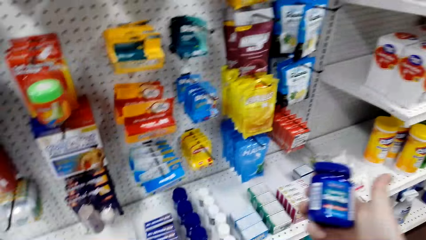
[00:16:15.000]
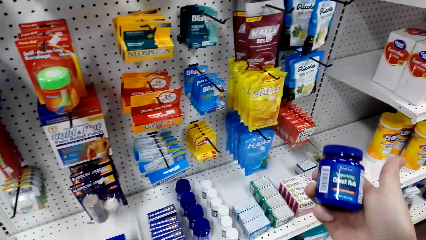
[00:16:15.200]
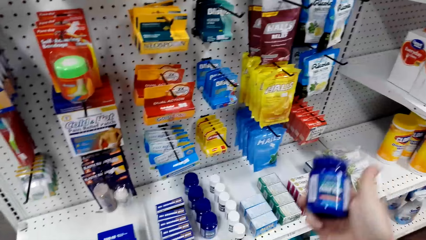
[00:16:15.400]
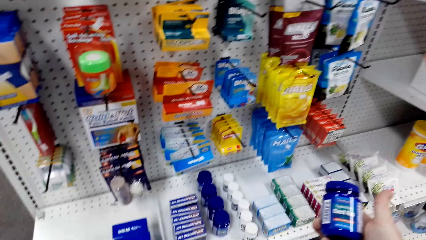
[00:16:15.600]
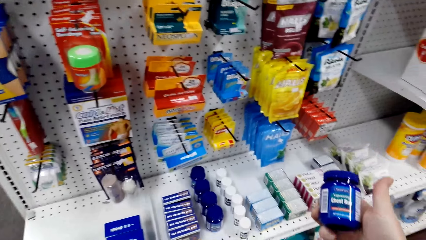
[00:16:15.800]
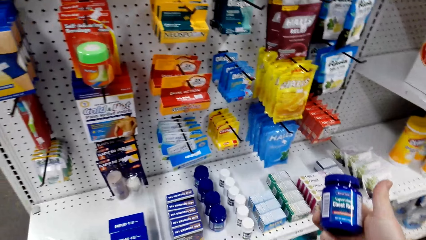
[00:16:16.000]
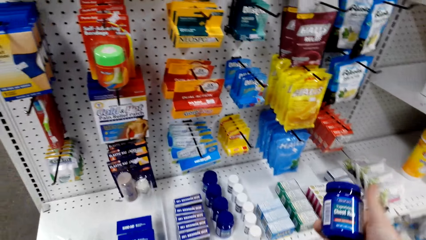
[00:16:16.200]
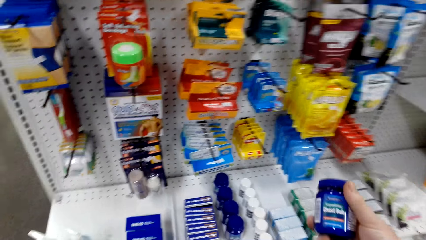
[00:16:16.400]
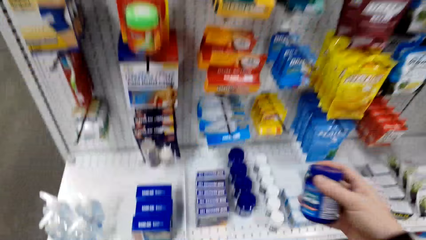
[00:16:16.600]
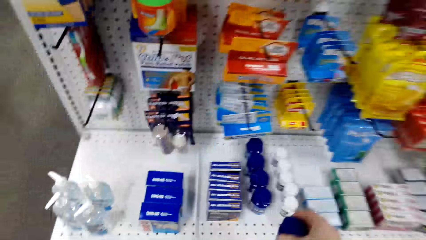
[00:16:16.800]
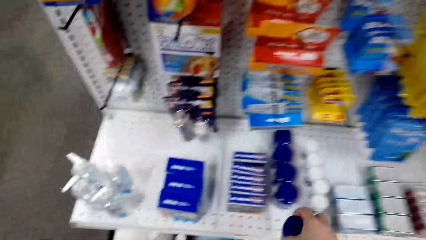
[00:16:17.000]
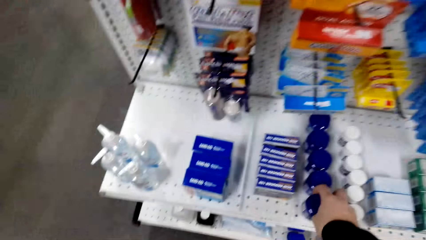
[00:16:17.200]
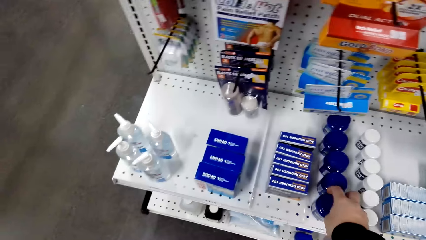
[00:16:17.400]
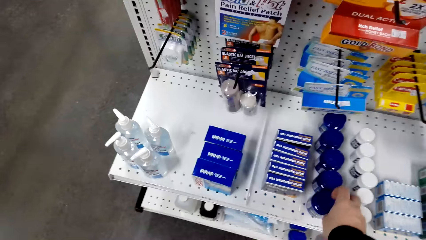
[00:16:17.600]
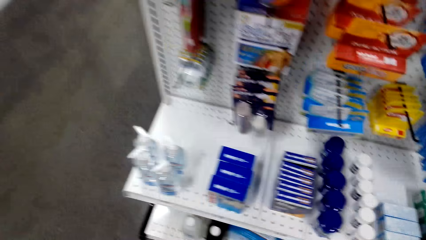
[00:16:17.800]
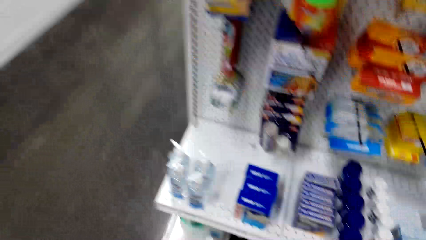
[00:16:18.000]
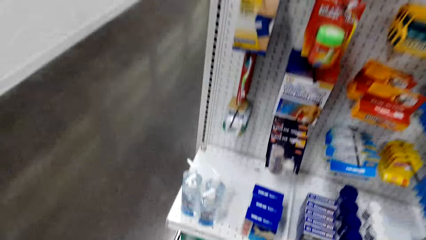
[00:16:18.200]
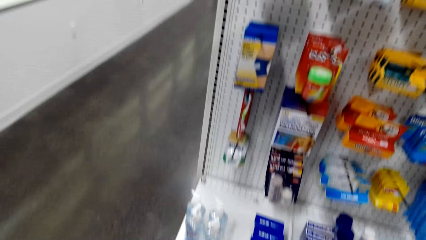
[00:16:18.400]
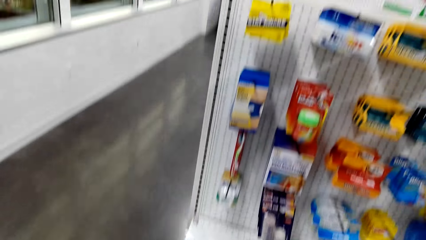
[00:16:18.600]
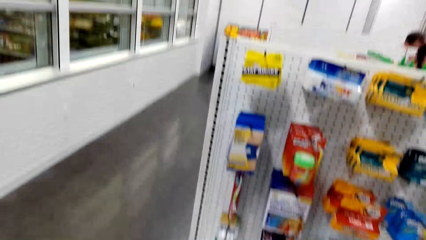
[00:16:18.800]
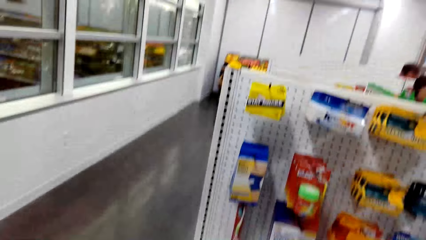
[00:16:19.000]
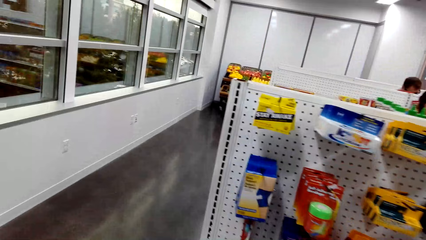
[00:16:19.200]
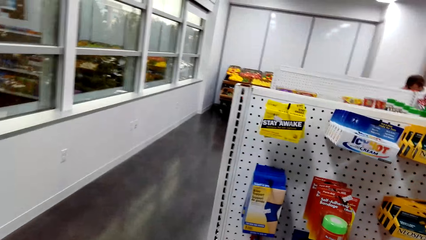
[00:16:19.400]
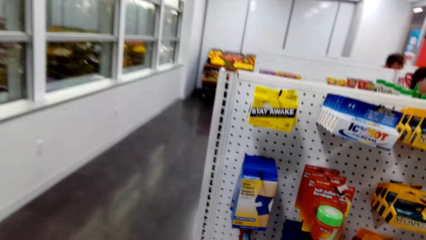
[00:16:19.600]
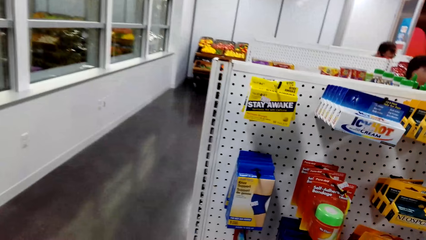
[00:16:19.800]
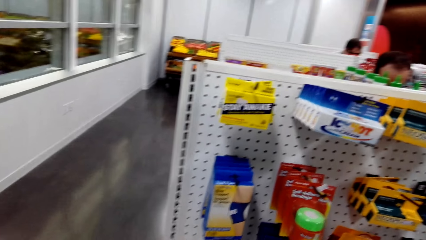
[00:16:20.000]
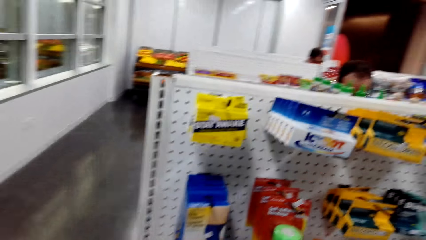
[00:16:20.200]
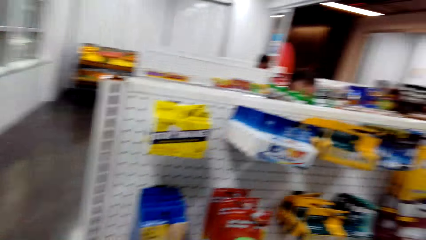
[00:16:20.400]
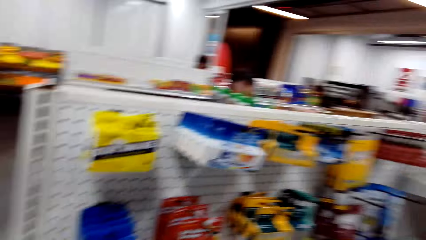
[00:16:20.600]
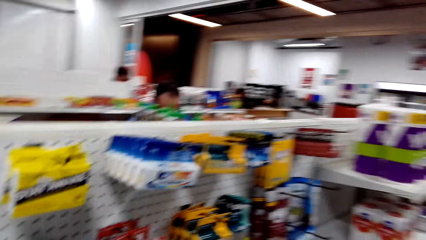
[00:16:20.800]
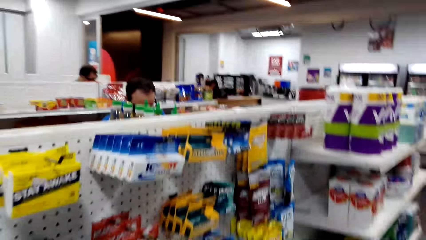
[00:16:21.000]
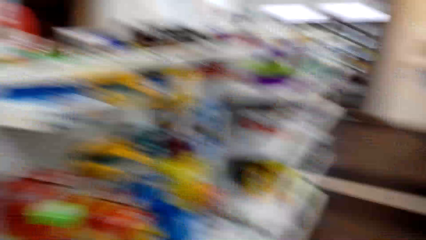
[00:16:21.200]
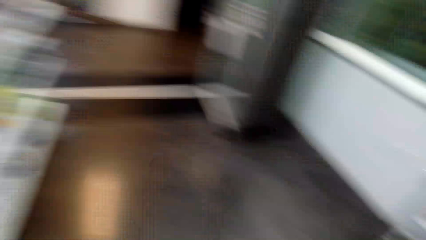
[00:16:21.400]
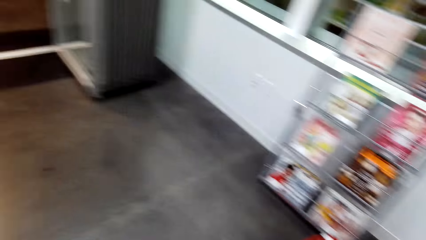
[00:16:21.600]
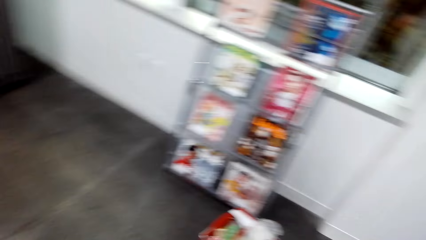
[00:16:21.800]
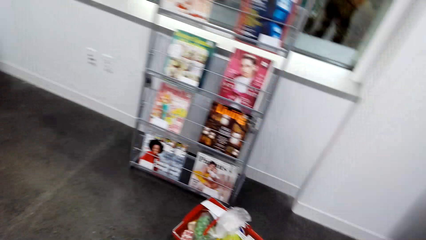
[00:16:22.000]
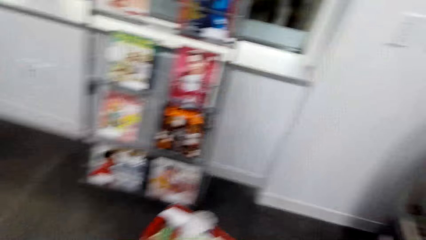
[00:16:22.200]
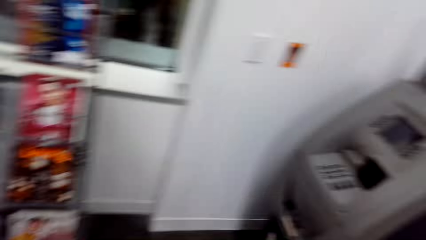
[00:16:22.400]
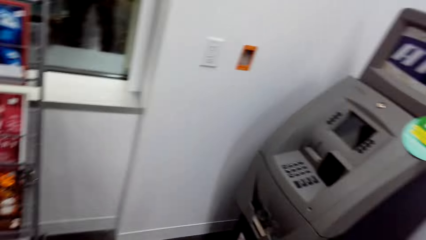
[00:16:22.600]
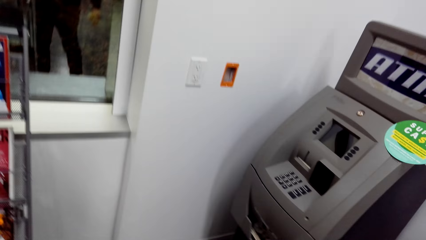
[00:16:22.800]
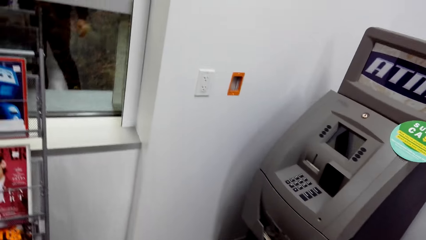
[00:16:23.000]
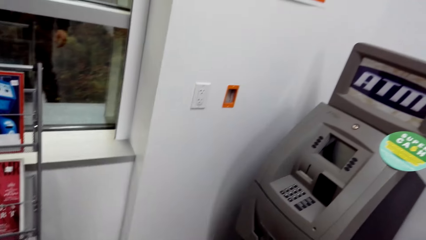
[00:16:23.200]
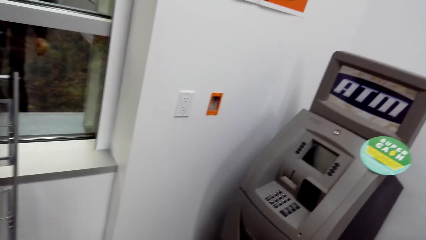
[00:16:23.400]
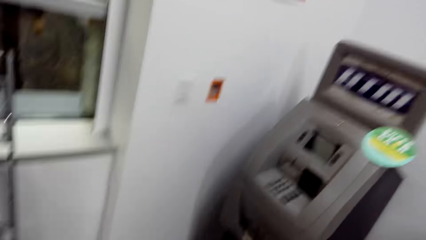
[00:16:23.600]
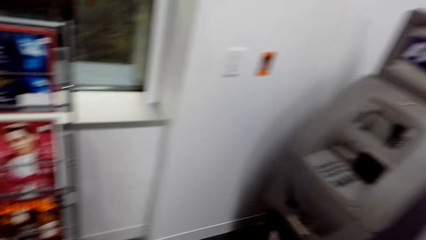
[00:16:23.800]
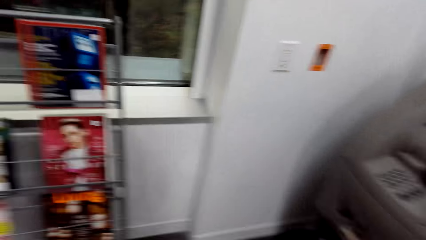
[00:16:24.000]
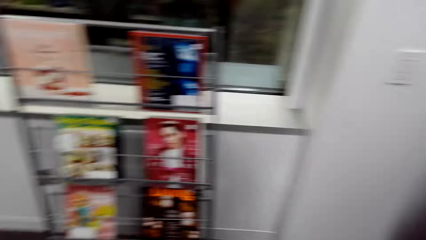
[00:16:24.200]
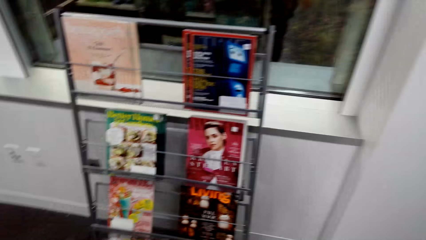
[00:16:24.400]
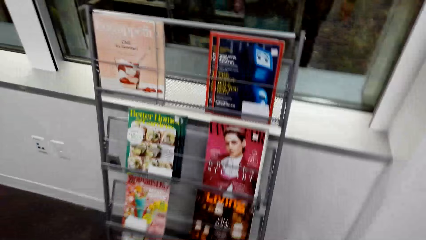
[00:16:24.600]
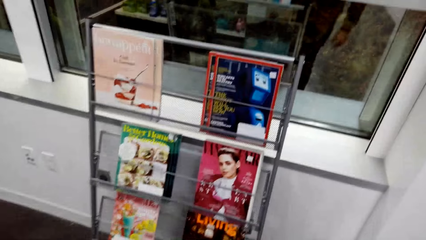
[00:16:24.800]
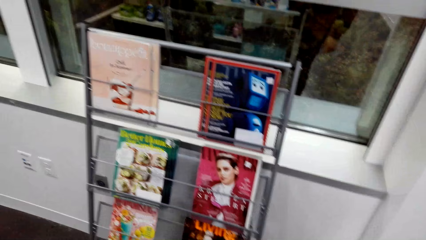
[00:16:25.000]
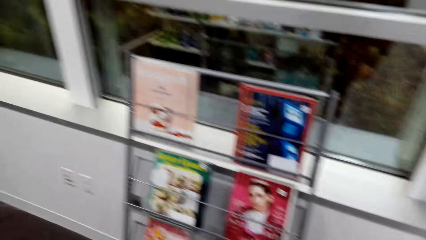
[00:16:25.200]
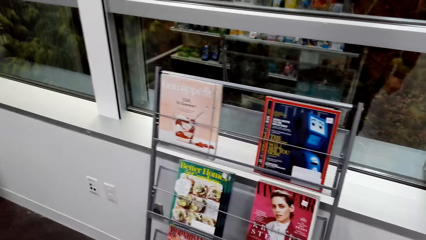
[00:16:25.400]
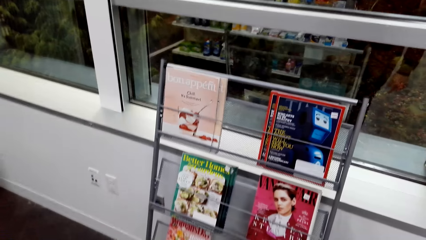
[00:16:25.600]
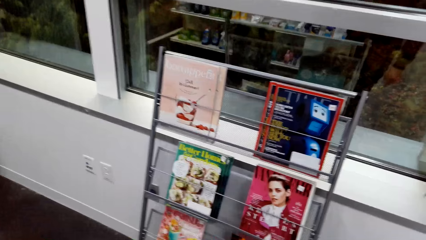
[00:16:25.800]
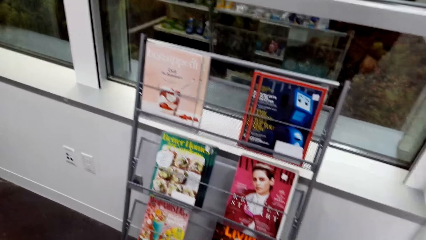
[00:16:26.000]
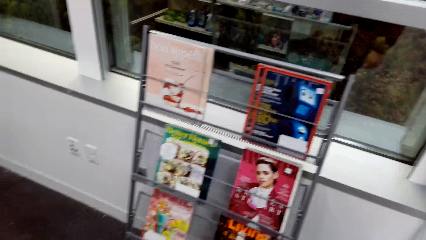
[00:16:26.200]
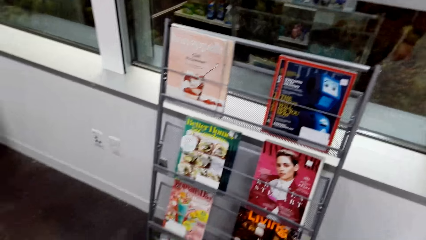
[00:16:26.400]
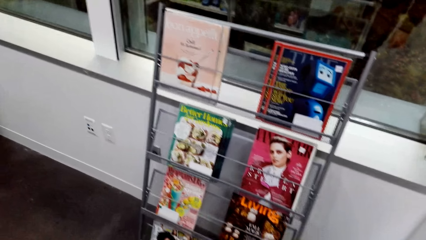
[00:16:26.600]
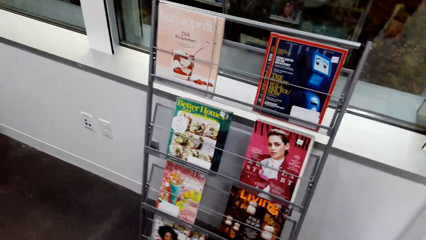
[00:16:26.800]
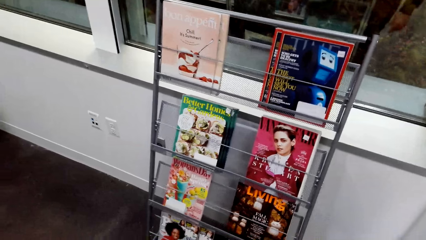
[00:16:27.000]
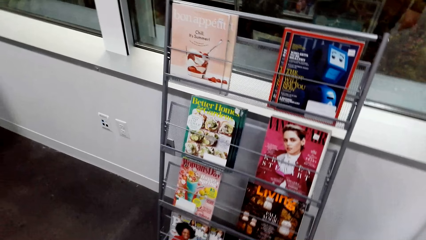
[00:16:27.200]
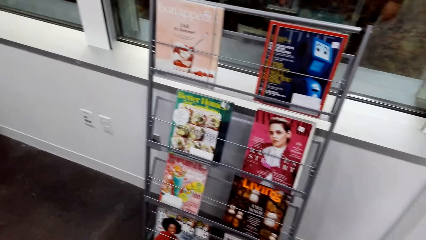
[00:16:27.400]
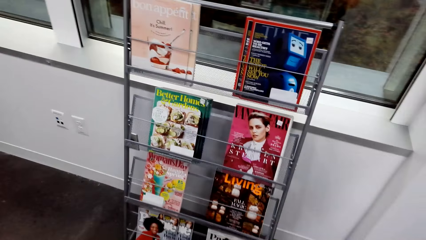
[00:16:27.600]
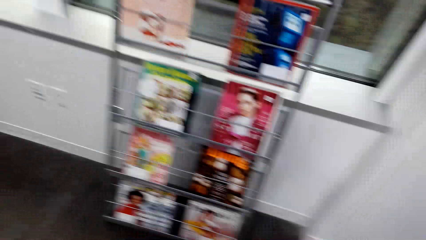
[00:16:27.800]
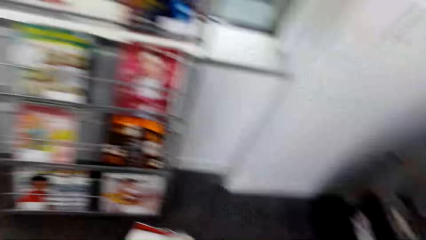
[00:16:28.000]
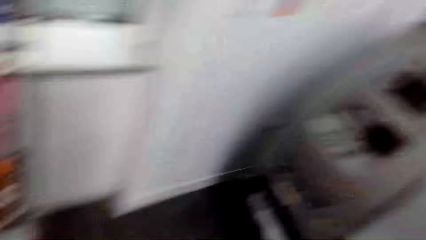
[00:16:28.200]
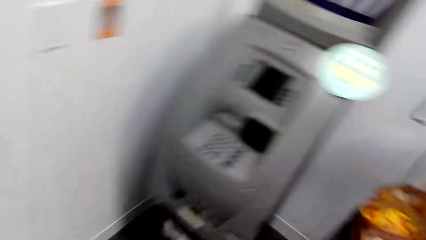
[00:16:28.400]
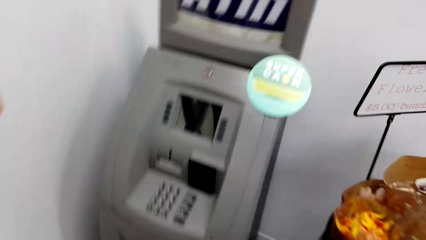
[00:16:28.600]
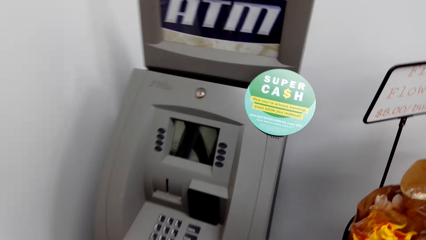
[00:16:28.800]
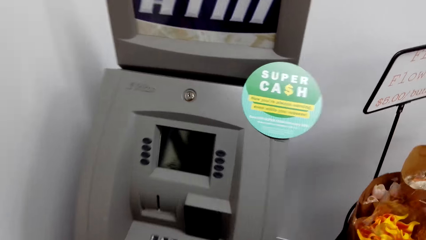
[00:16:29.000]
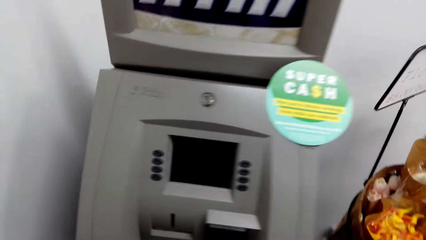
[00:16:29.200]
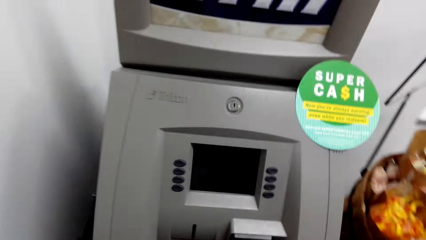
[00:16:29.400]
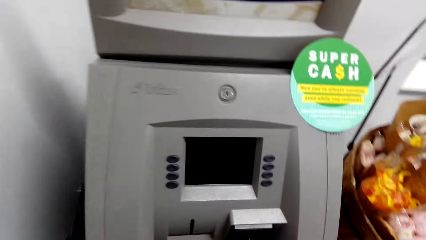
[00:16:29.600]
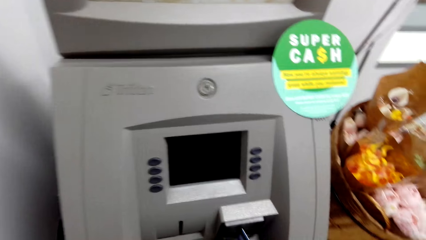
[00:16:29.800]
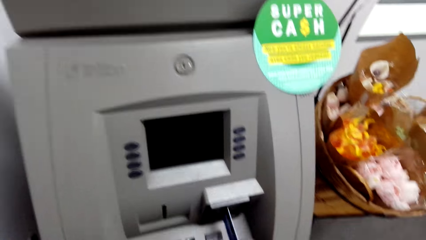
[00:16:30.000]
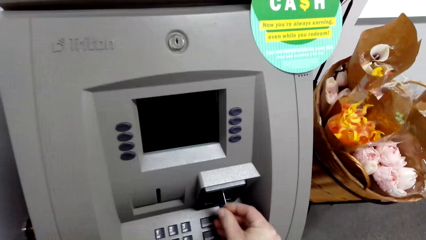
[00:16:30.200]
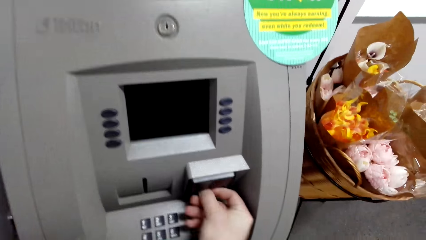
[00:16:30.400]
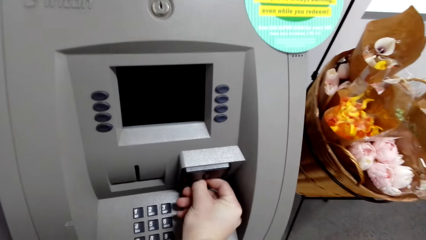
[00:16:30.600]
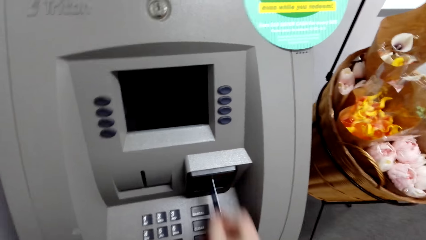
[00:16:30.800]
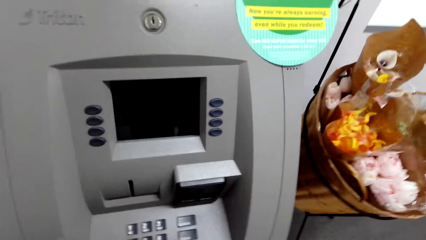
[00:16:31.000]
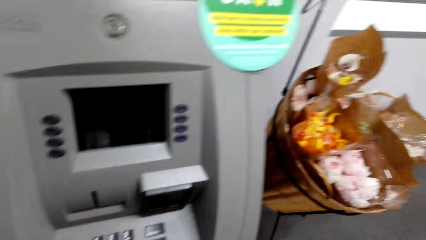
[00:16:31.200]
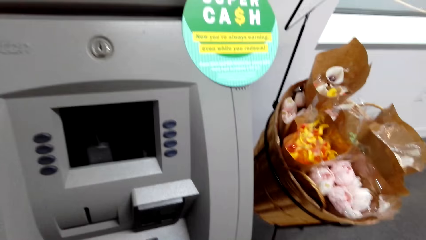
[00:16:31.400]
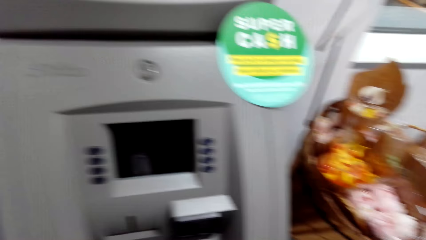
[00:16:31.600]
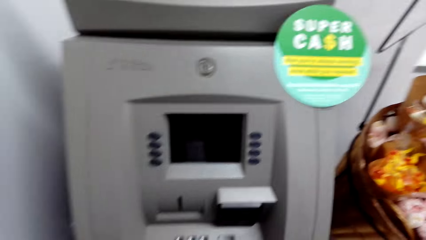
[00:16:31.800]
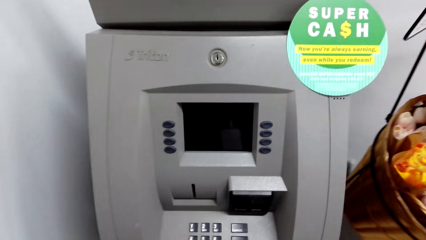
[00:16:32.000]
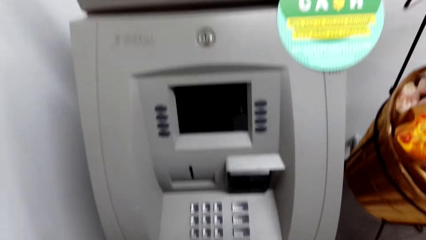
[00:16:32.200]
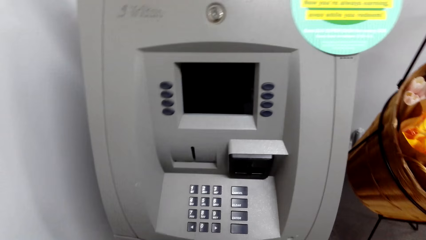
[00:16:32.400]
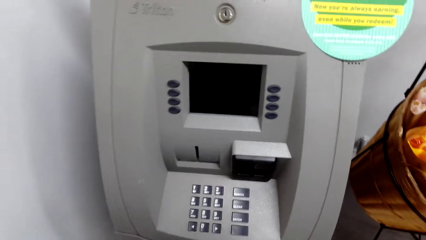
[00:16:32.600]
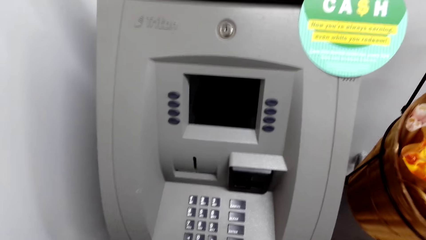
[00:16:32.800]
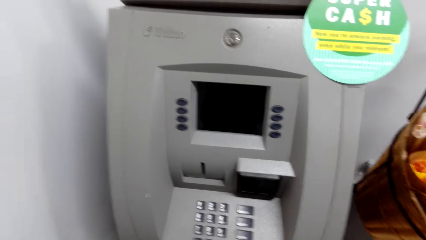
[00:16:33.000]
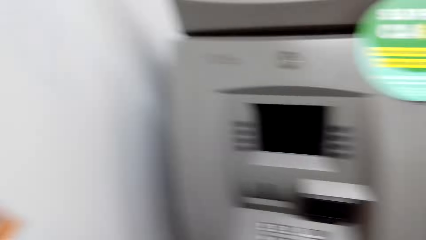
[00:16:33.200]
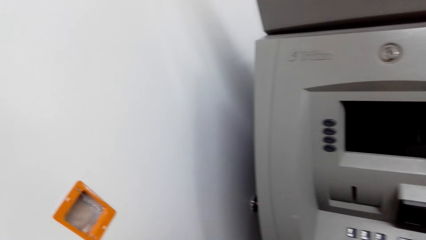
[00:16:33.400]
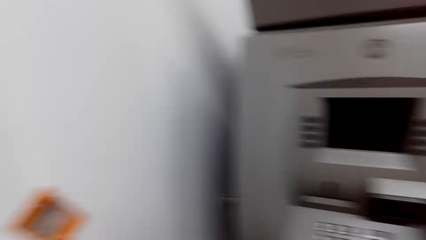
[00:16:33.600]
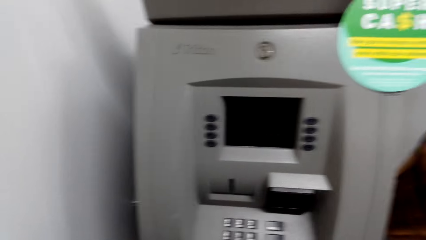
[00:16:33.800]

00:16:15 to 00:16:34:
The camera wearer stares at the chest rub. They hold the vaporizing chest rub. They place the chest rub on the shelf. They look around. They turn around. They look around. They look at the ATM machine. They look at the magazines. They walk towards the ATM machine. They put the ATM card in the machine. They stare at the ATM machine.
